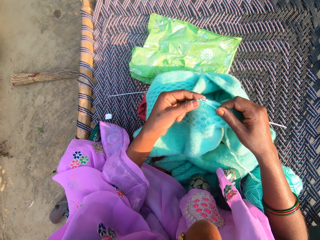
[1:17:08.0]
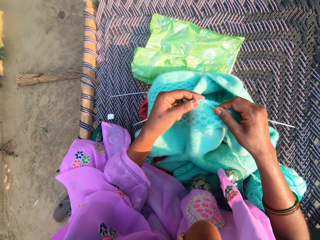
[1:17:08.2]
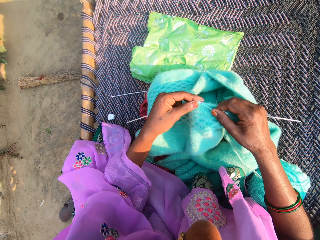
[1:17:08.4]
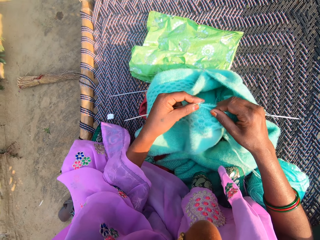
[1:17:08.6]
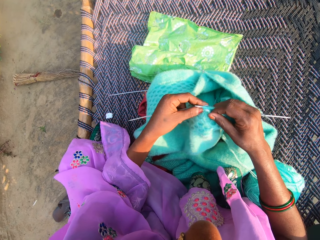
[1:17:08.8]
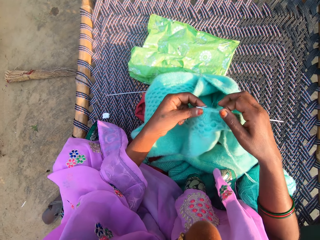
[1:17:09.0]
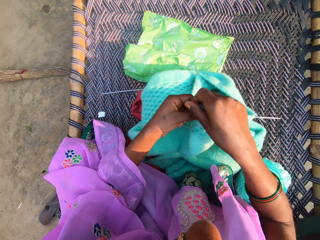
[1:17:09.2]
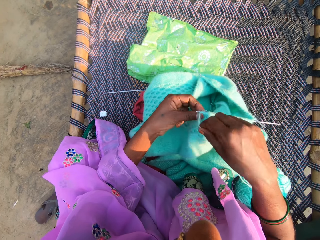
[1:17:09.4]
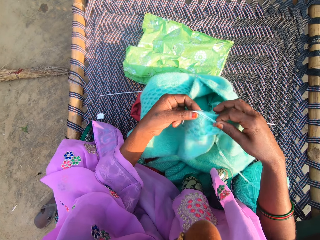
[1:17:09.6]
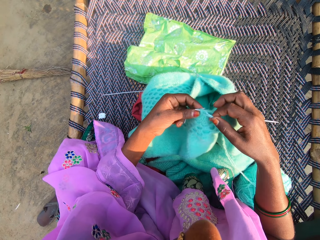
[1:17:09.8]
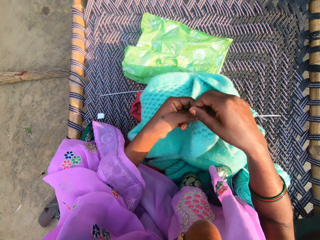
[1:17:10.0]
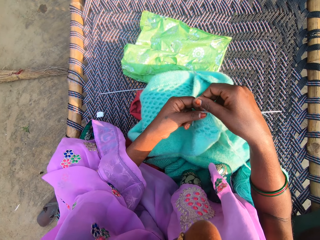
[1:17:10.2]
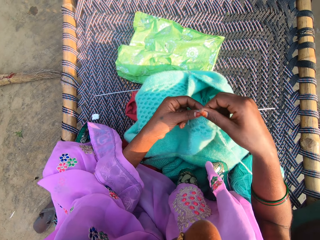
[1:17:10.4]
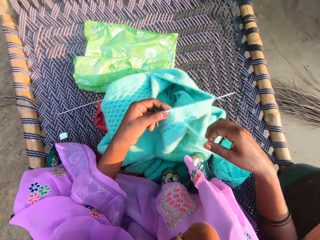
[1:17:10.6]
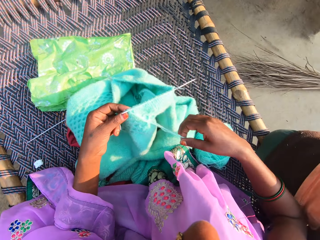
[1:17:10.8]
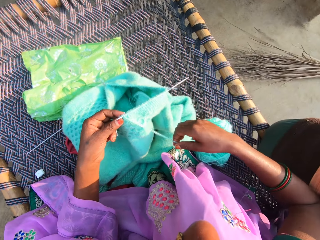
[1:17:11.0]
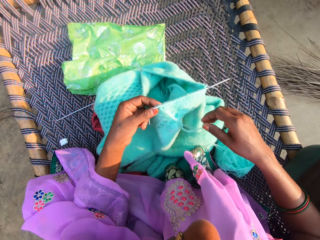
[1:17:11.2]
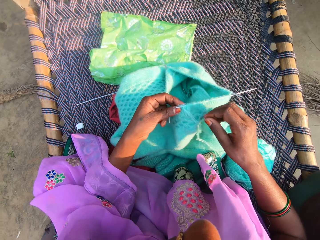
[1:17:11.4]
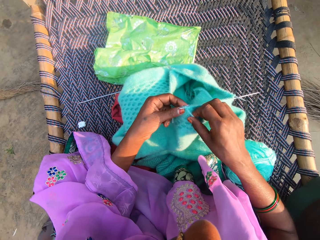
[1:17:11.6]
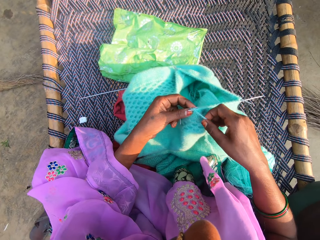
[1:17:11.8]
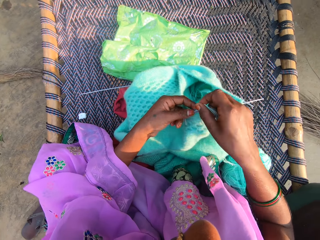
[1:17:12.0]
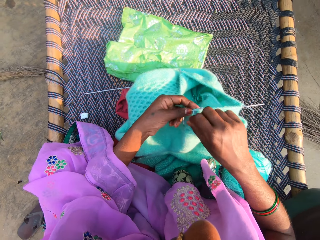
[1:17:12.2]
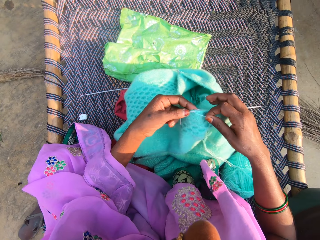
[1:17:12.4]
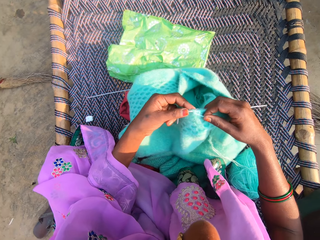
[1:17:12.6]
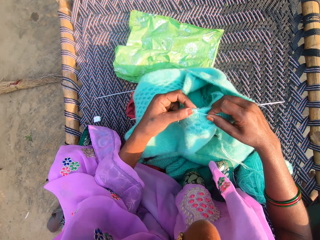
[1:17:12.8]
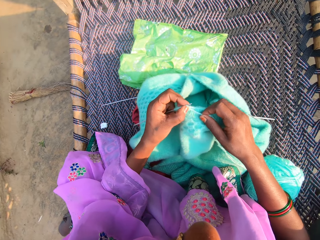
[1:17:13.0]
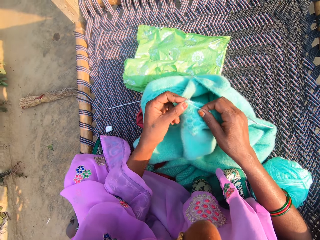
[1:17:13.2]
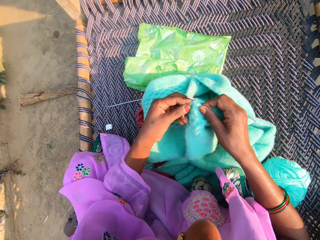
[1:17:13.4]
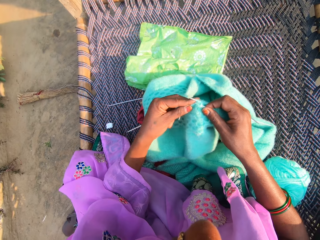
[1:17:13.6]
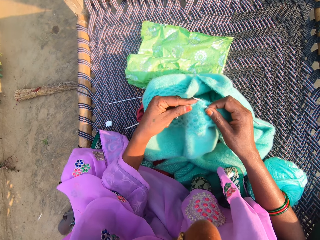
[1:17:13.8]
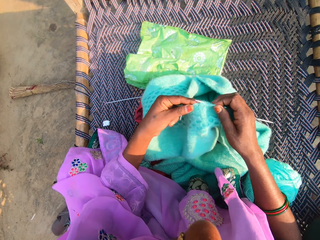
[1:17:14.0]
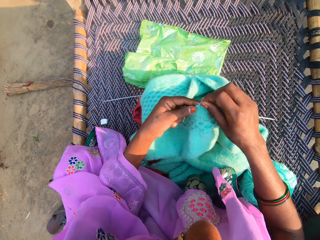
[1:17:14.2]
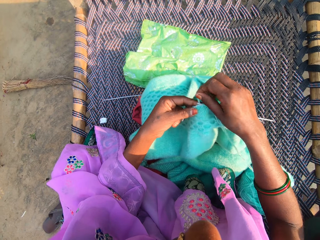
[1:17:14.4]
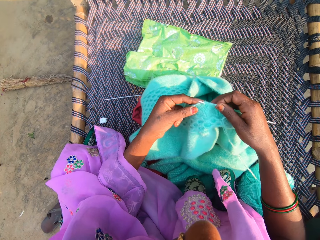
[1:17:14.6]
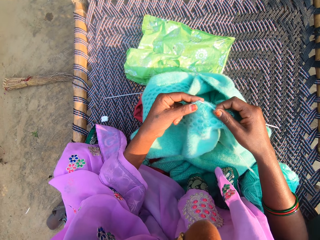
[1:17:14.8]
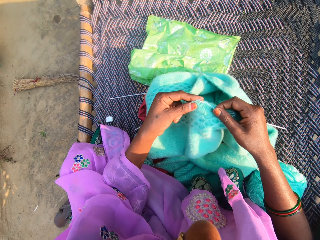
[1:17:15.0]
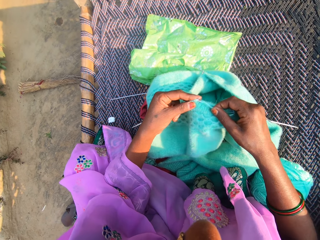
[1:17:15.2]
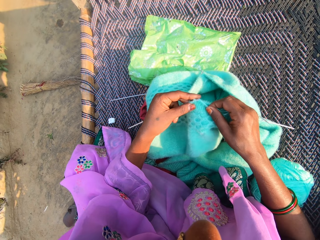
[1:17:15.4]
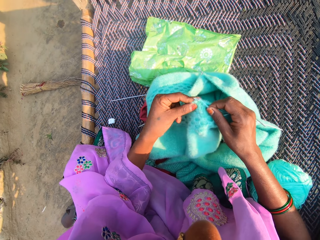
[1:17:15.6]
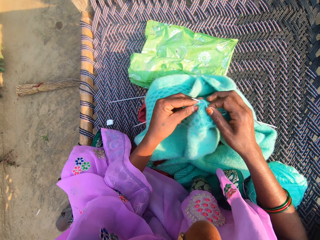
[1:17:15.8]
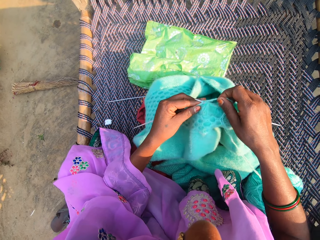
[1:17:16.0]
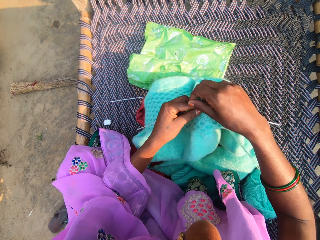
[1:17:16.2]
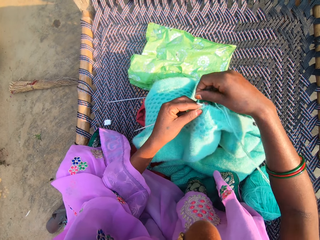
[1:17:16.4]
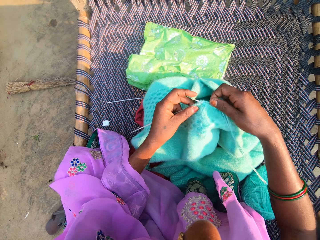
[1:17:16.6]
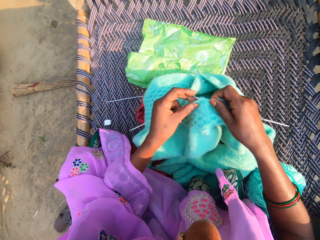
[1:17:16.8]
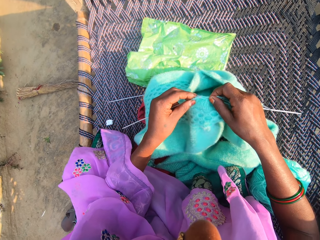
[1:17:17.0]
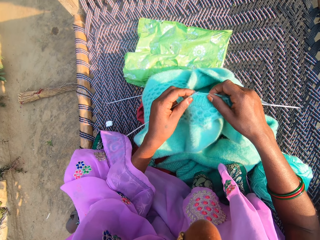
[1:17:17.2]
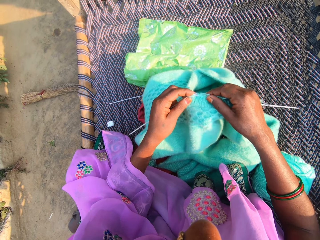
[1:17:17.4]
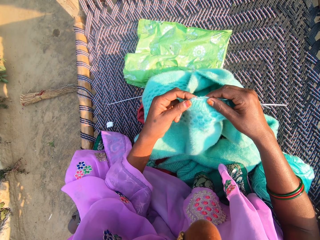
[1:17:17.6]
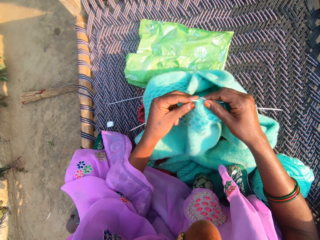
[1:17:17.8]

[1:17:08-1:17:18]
The camera wearer drops a string. They weave a fabric.

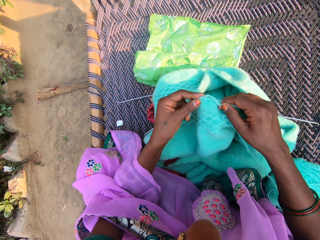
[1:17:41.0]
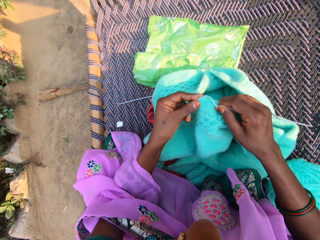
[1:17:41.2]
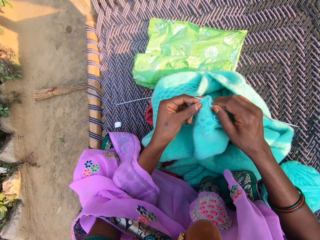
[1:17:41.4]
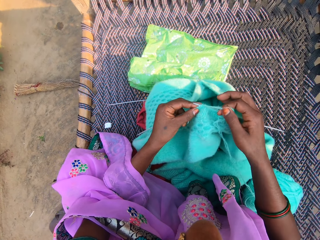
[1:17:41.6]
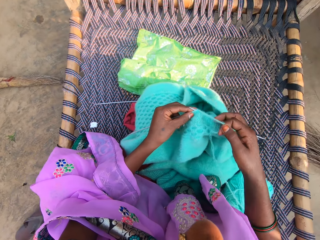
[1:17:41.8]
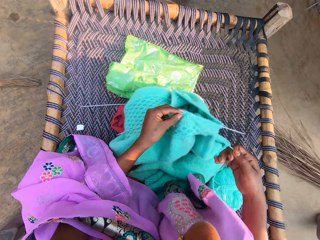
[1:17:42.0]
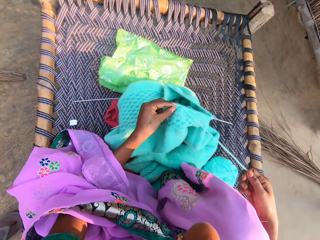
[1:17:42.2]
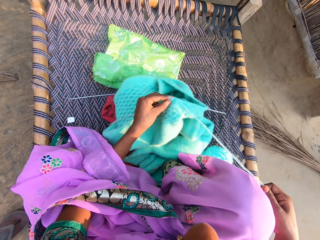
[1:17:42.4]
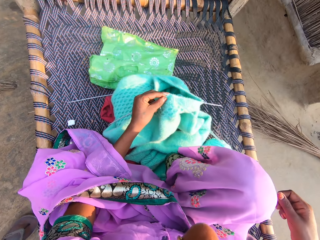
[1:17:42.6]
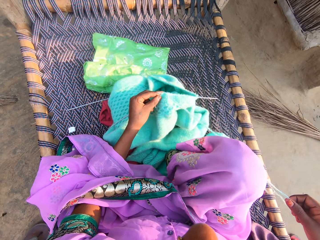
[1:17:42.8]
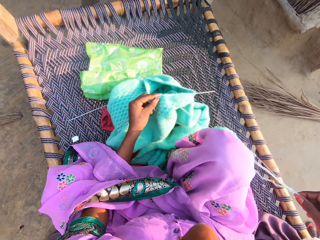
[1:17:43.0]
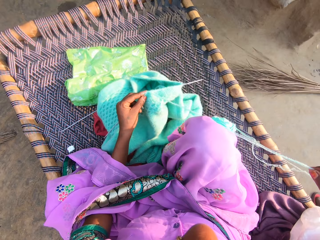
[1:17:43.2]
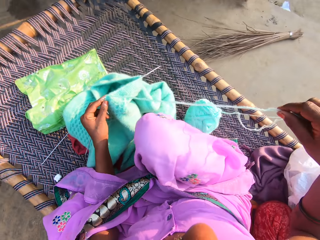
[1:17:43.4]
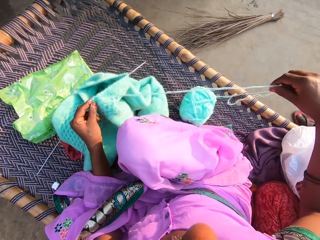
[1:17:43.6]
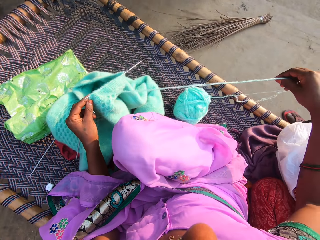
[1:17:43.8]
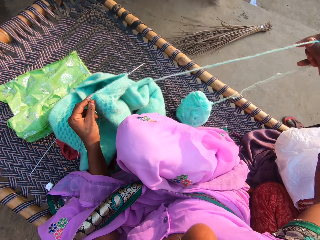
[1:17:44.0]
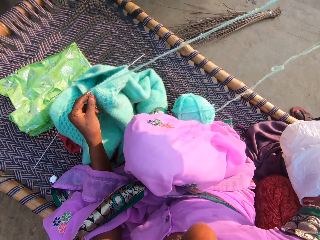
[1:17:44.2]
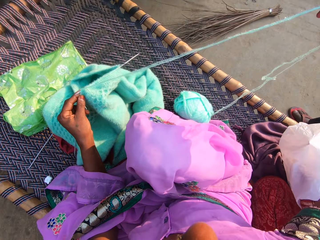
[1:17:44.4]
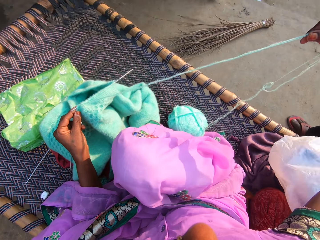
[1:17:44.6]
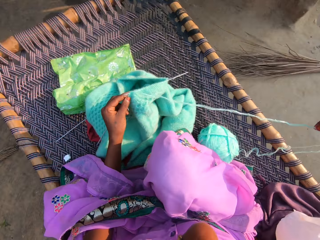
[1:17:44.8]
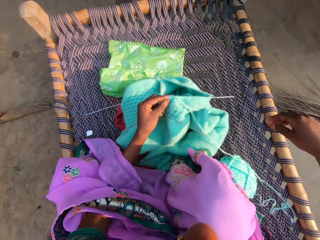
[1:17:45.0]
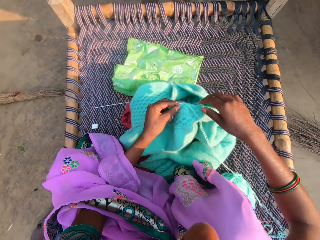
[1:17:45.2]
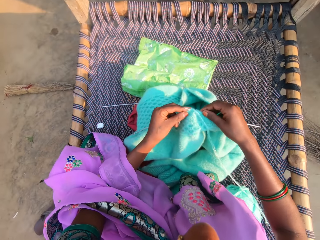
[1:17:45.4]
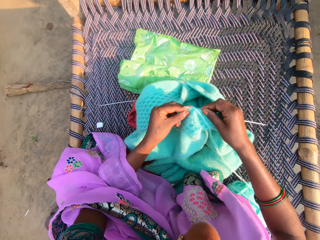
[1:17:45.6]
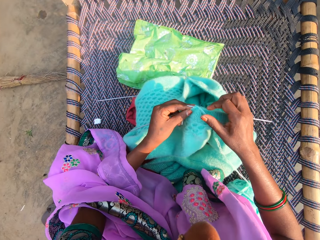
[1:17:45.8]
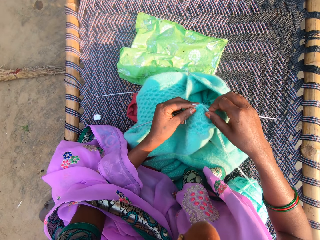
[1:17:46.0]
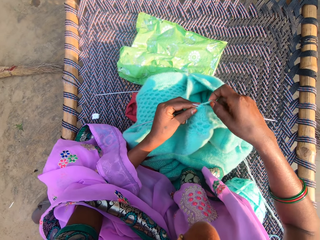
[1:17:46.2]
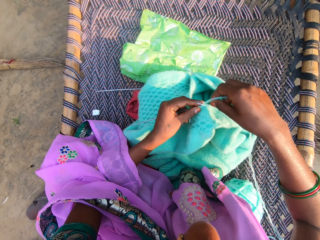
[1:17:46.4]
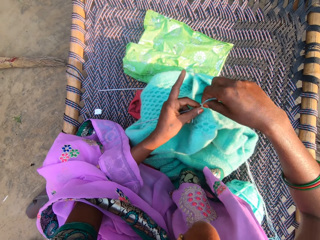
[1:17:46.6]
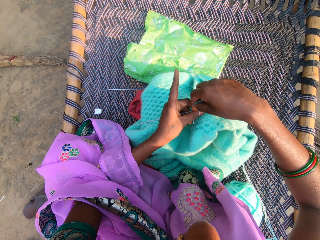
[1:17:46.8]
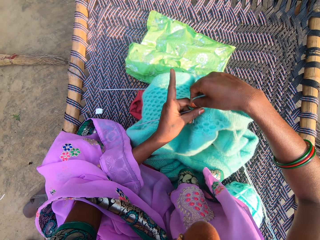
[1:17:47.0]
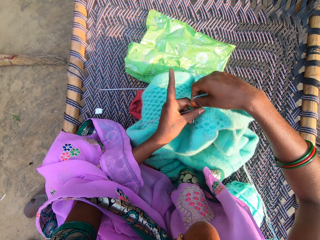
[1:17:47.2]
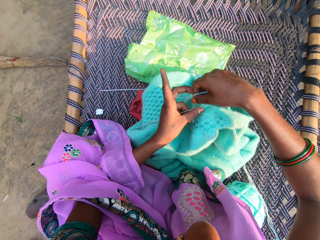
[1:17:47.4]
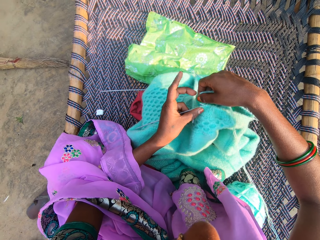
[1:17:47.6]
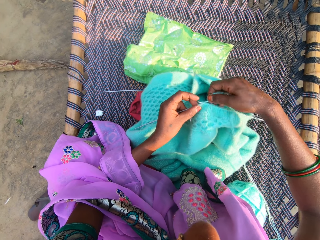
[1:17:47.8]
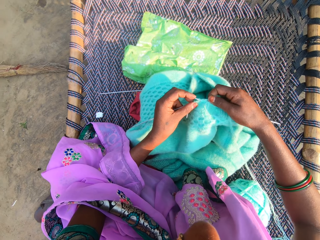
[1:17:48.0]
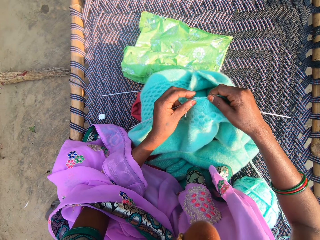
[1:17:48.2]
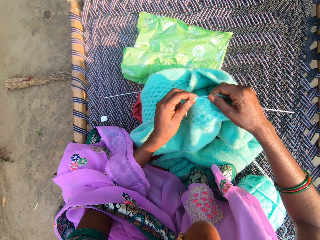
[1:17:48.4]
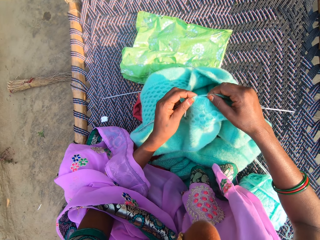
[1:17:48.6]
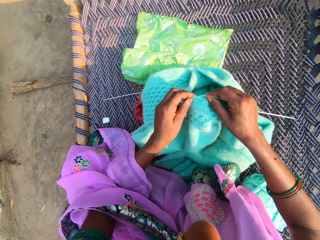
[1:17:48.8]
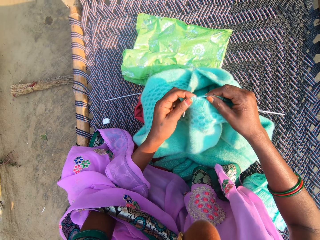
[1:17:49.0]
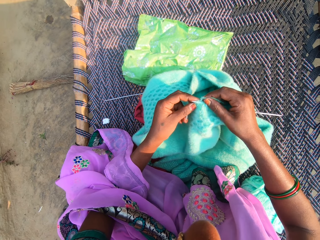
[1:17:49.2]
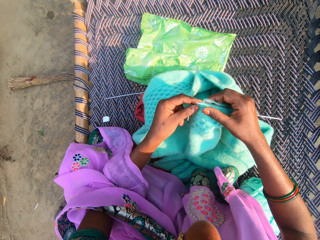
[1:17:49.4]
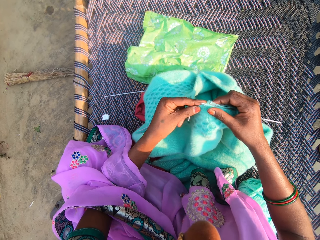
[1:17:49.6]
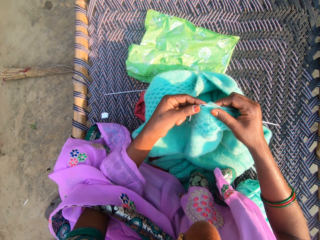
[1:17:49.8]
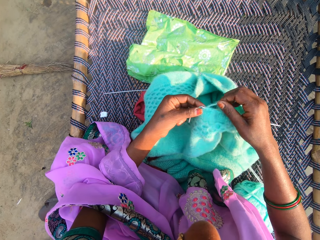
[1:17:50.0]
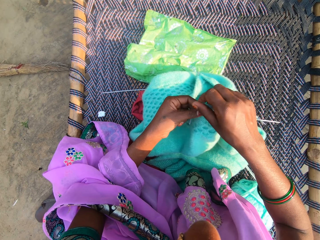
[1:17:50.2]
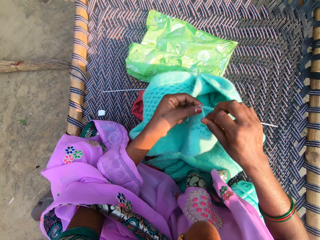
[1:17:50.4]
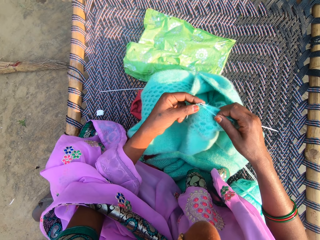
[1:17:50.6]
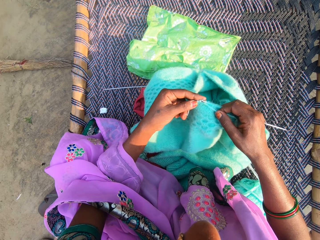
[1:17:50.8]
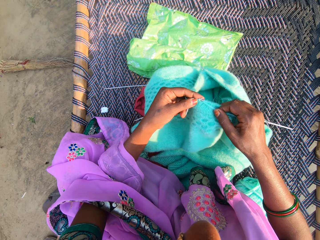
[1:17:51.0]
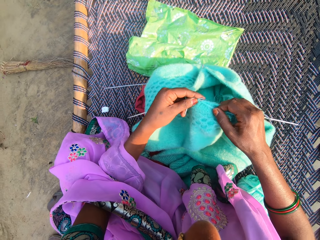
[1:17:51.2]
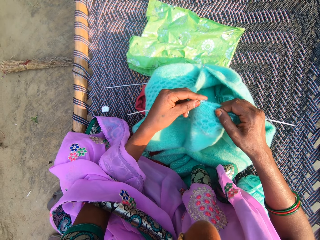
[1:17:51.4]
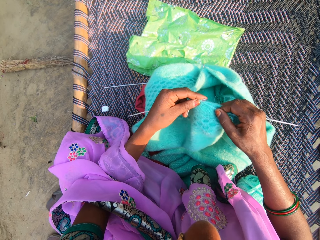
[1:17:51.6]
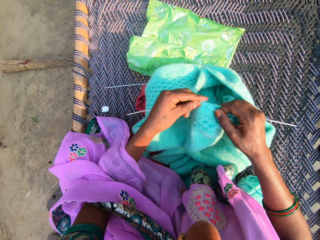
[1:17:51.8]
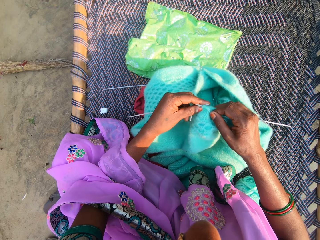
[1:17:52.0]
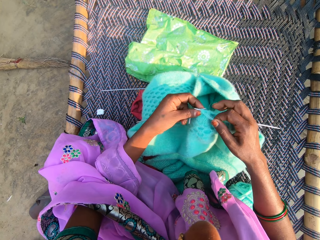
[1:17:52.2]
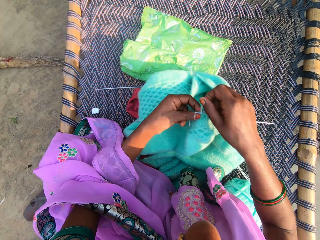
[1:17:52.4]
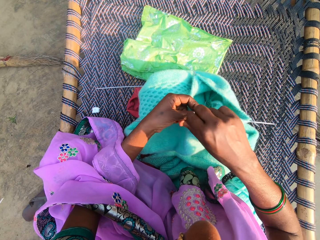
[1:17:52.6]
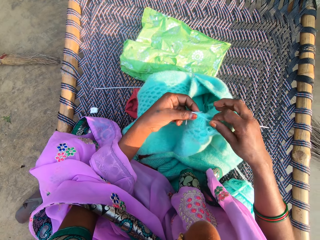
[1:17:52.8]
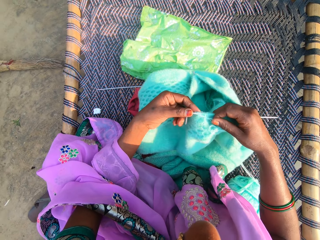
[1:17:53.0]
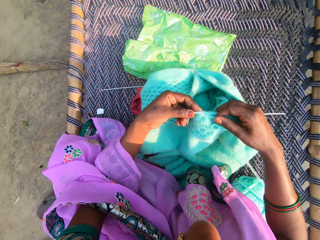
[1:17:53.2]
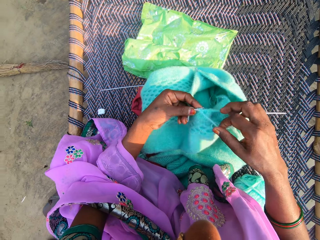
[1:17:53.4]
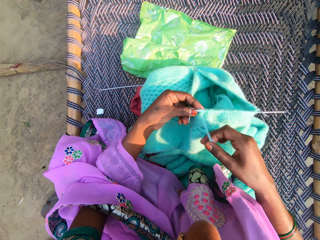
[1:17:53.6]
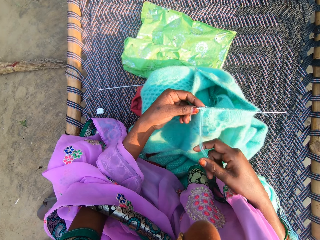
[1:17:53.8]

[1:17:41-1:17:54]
The camera wearer pulls knitting thread or string. A man stands beside the camera wearer. The camera wearer drops the string. They knit a material with a crochet hook.
